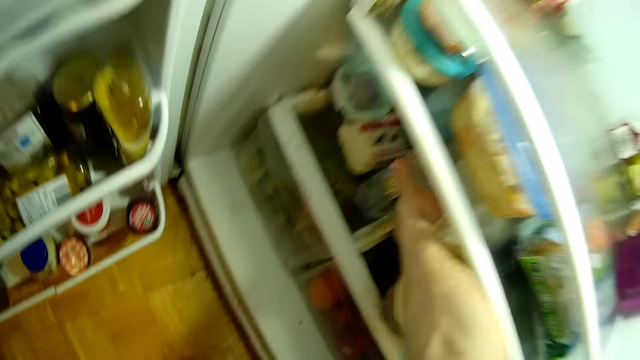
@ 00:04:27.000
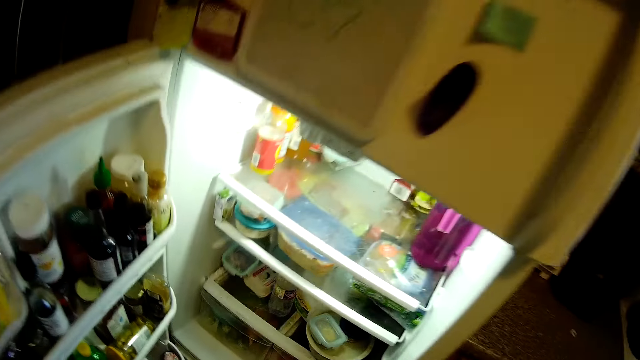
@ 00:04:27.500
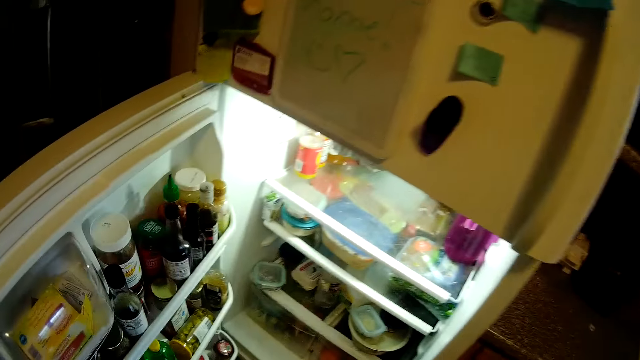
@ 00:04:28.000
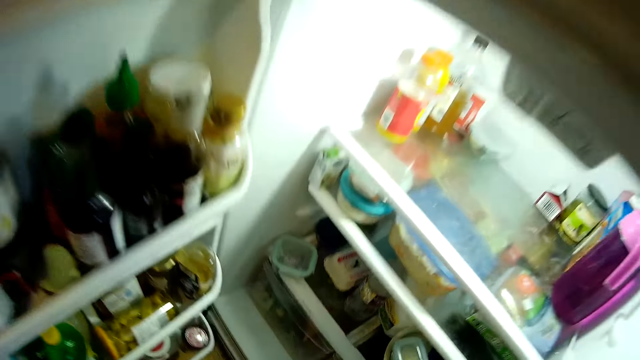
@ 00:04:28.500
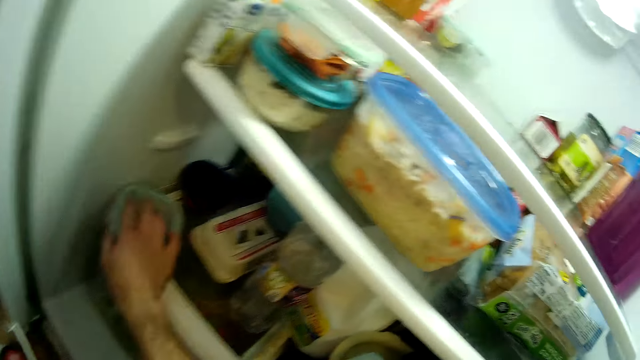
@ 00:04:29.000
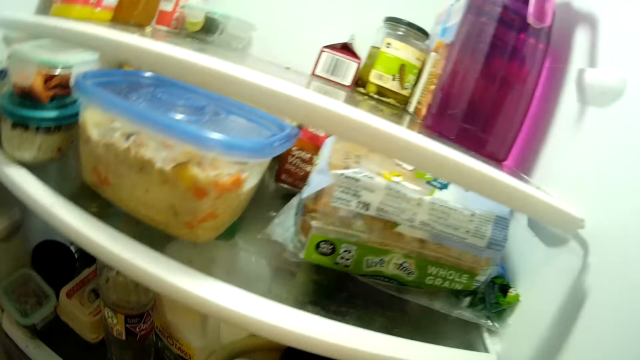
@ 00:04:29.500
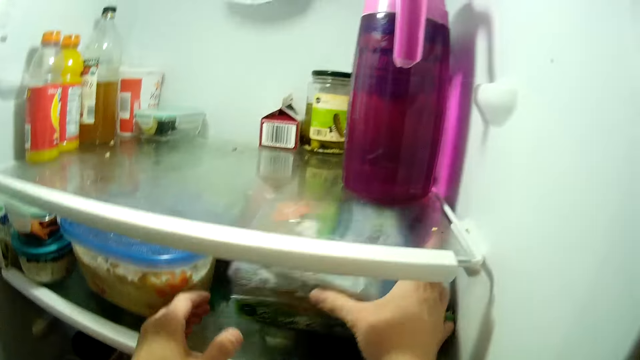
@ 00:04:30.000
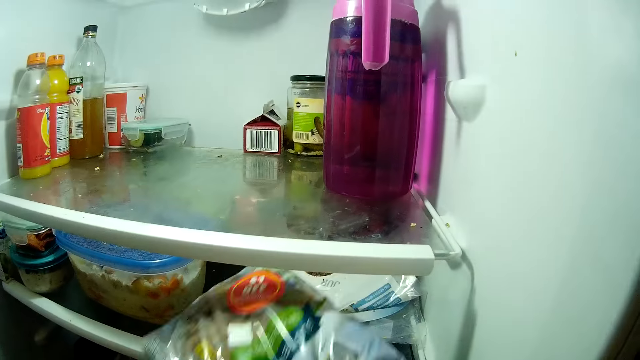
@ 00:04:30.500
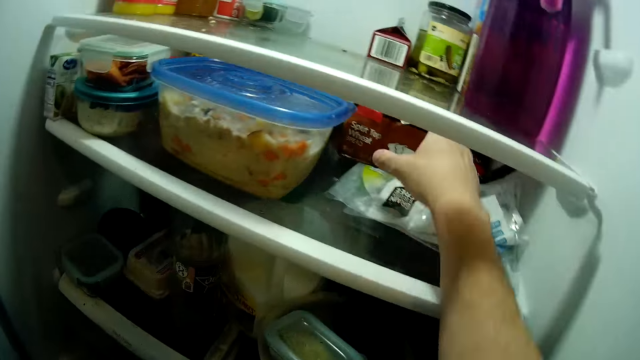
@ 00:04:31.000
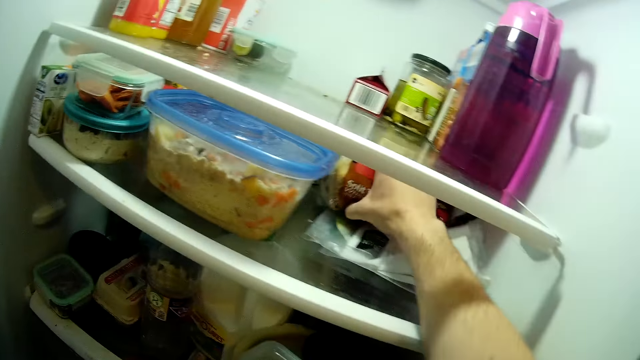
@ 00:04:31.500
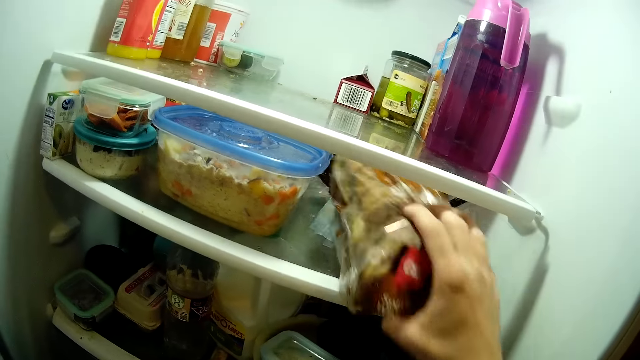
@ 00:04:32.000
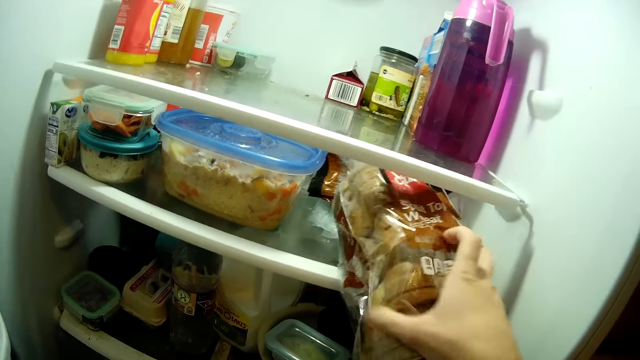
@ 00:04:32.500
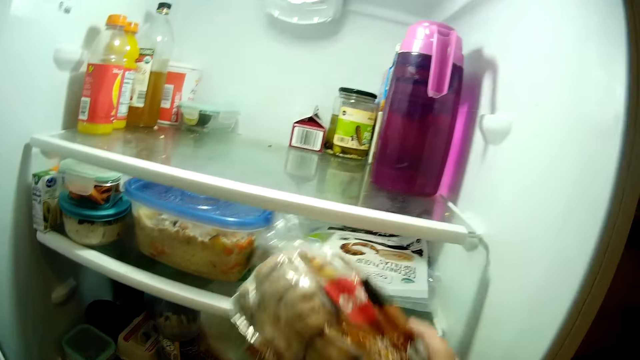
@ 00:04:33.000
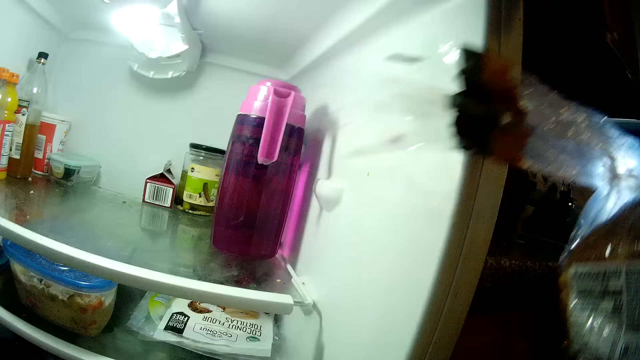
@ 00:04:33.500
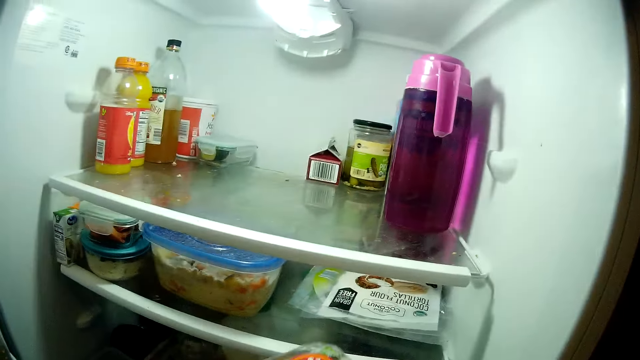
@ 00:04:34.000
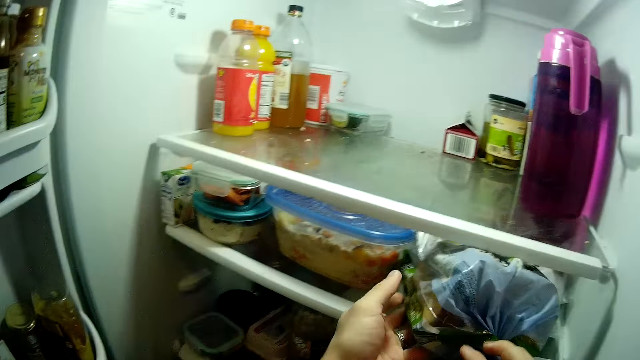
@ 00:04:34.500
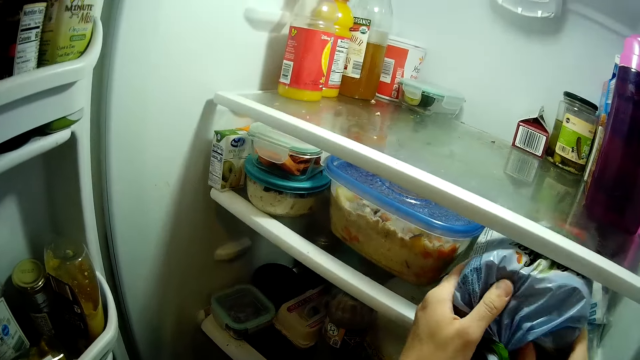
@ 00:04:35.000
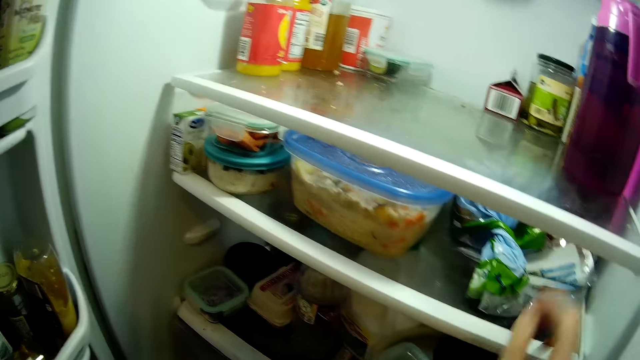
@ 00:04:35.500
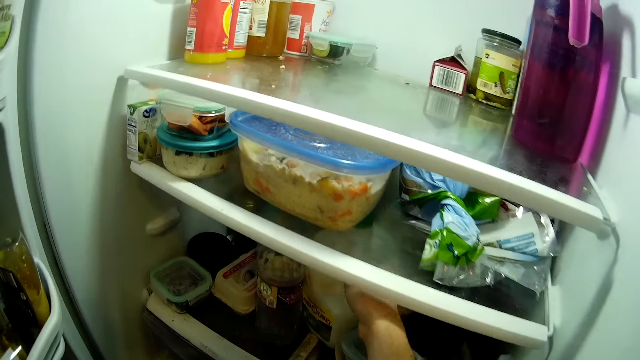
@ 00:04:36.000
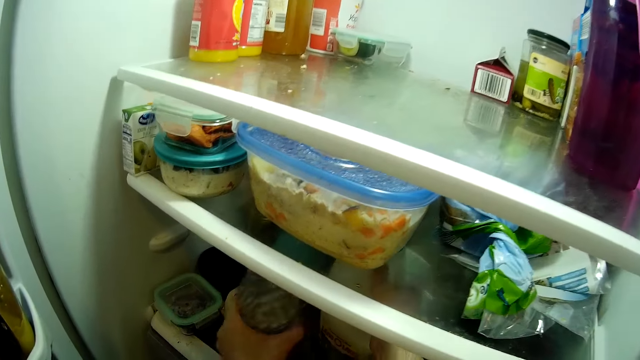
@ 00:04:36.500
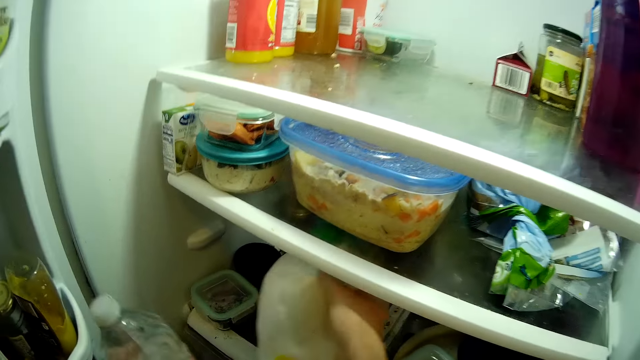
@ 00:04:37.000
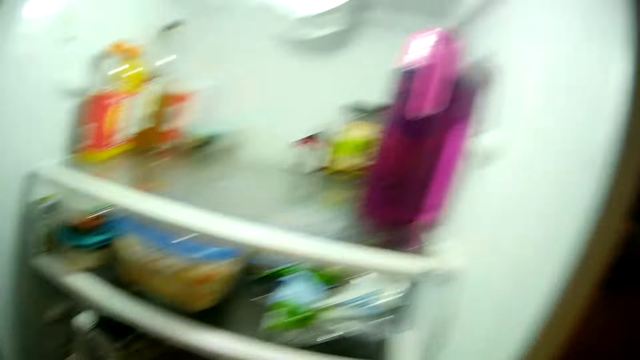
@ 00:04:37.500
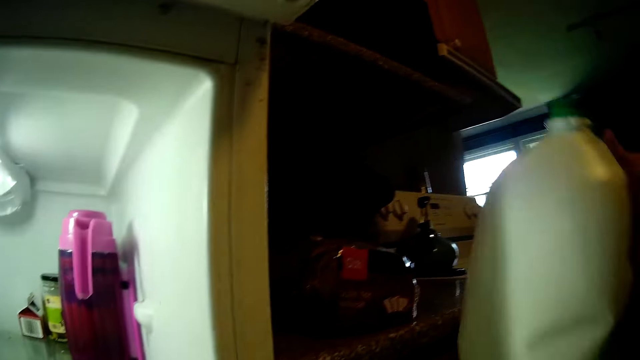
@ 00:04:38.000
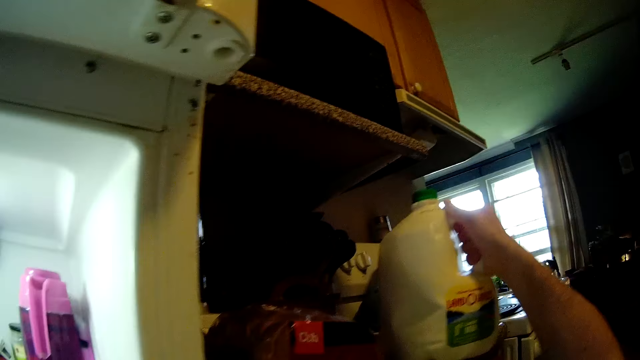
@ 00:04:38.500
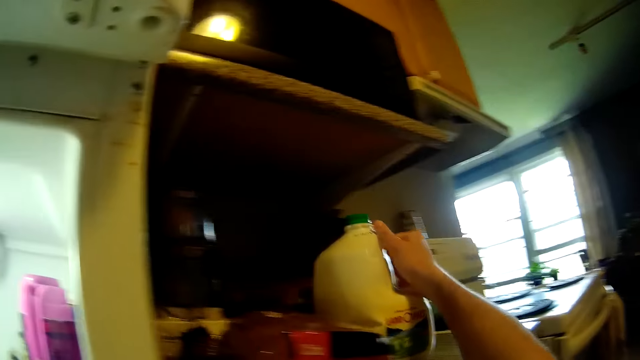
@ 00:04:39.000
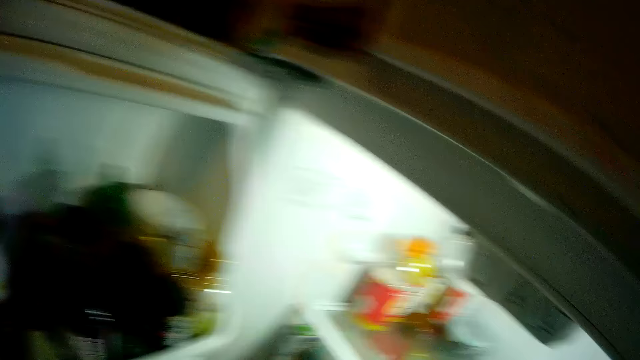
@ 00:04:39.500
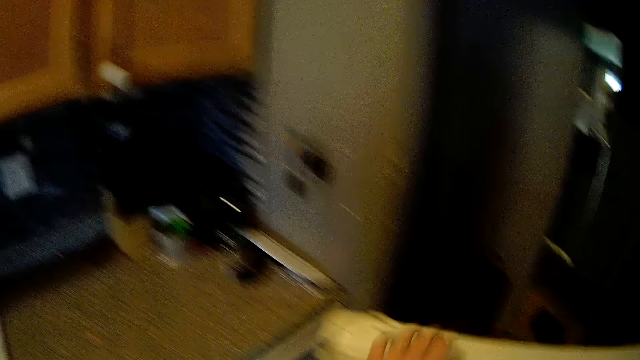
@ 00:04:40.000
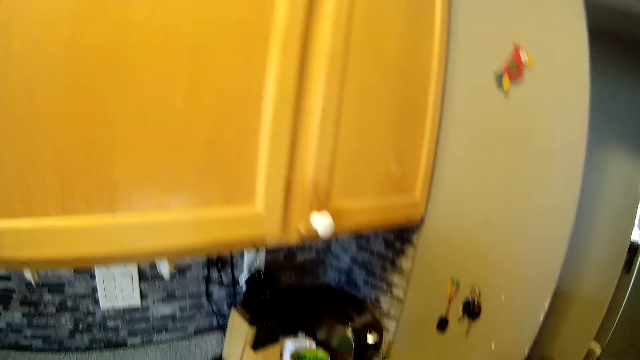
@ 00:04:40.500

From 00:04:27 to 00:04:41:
The camera wearer puts the bottle inside the fridge with his right hand. He adjusts a container inside the fridge with his right hand. He picks the bowl. He removes a bread from the fridge with both hands. He removes the bread from the fridge with his right hand. He returns the bread into the fridge with both hands. He picks the bottle in the fridge with his left hand. He picks a bottle of milk in the fridge with his right hand. He drops the bottle of milk on the cabinet with his right hand.

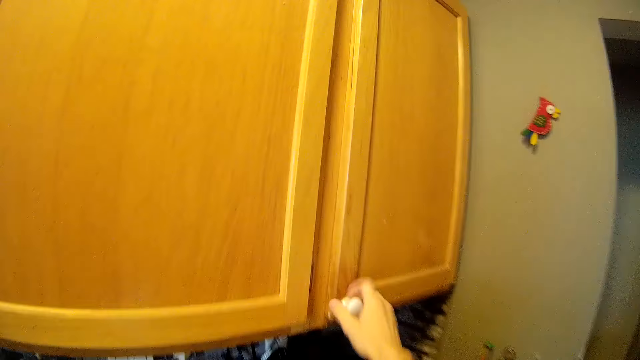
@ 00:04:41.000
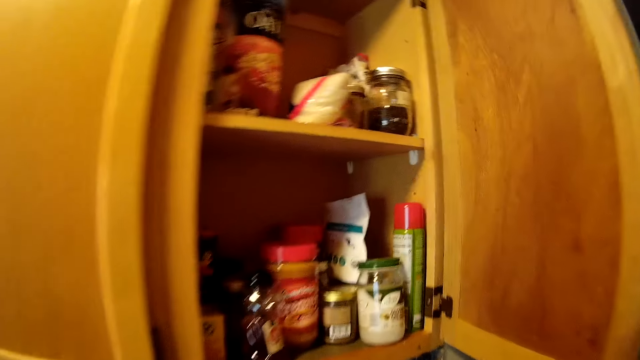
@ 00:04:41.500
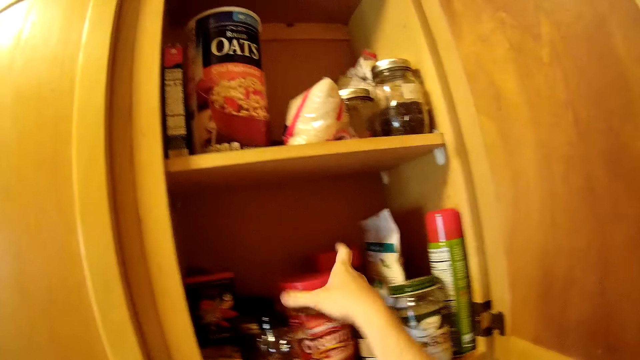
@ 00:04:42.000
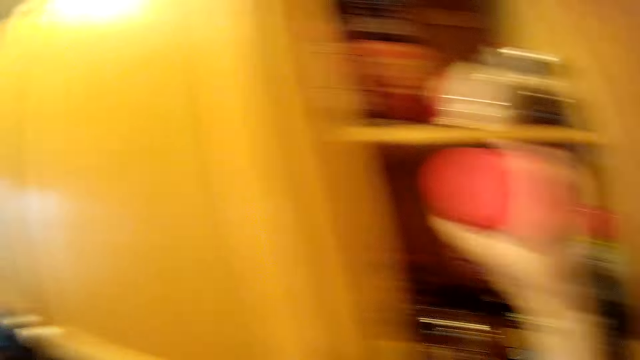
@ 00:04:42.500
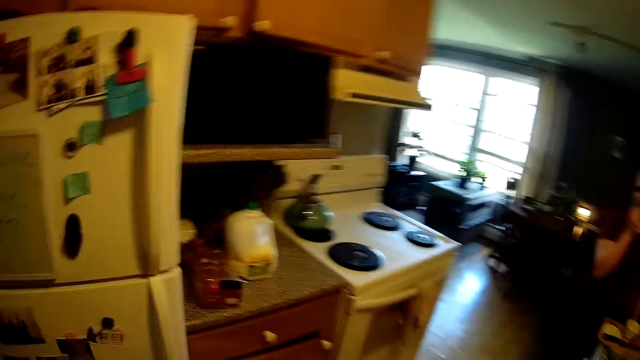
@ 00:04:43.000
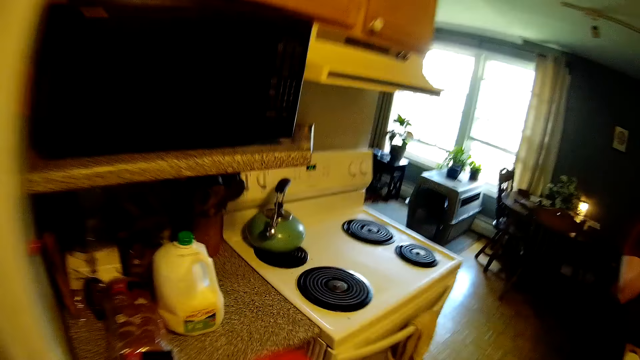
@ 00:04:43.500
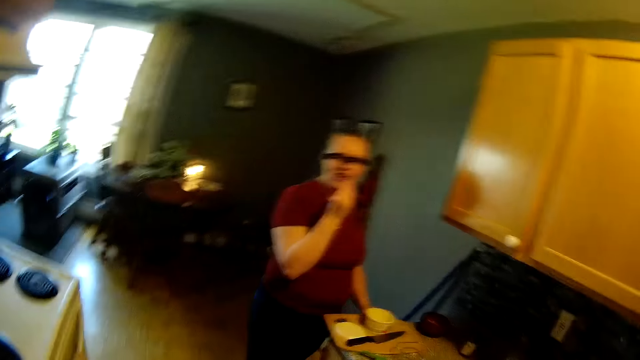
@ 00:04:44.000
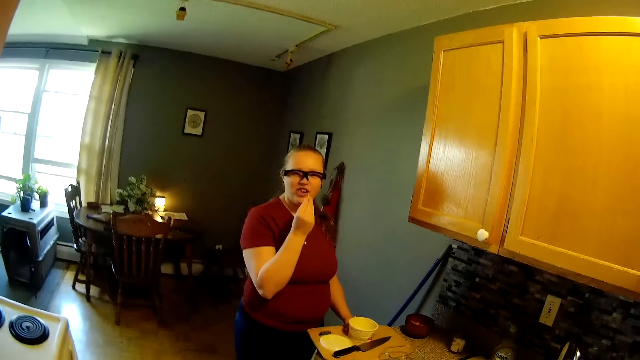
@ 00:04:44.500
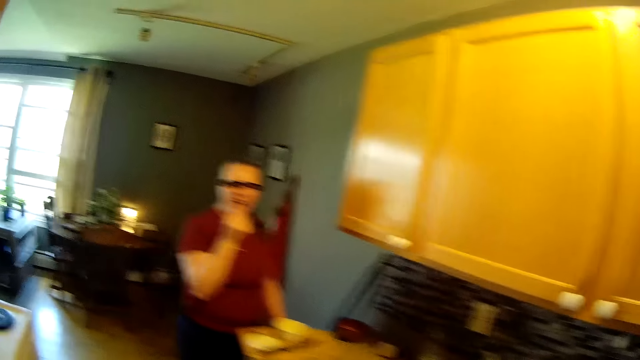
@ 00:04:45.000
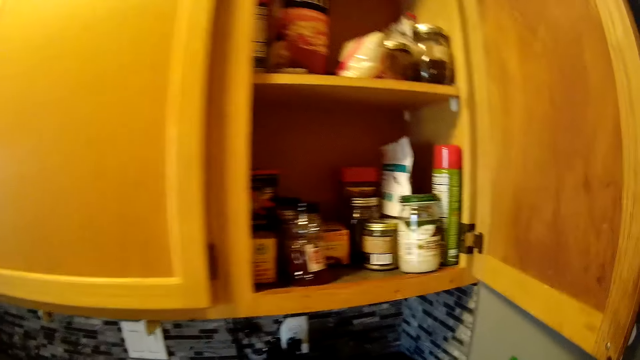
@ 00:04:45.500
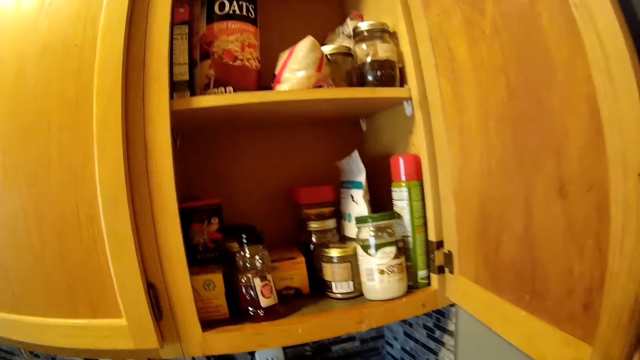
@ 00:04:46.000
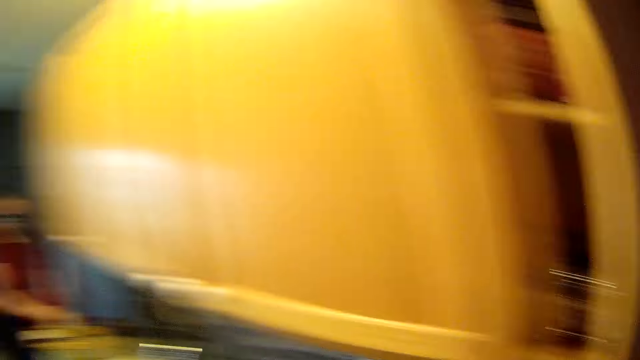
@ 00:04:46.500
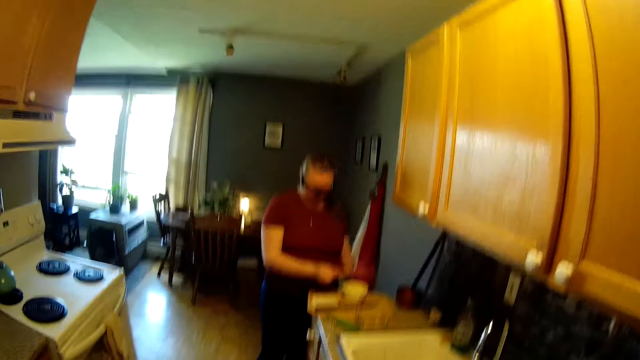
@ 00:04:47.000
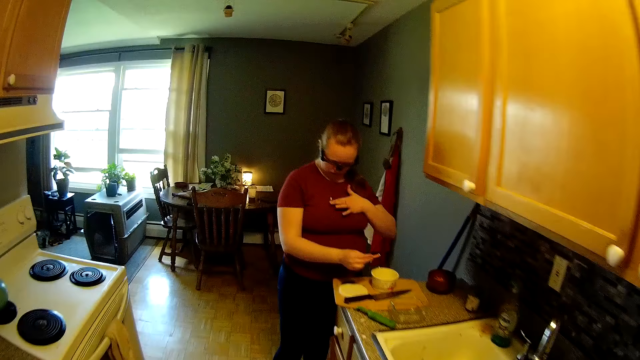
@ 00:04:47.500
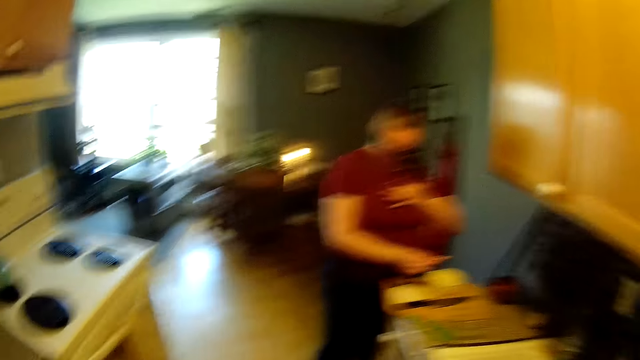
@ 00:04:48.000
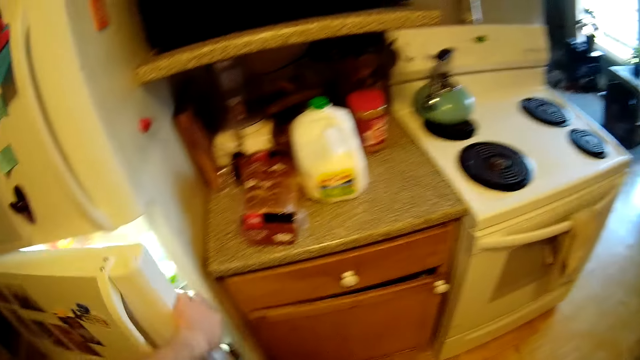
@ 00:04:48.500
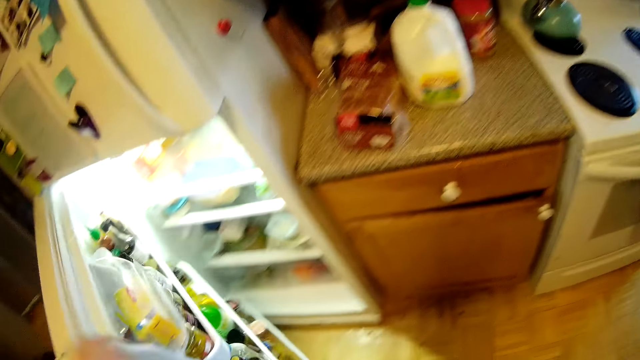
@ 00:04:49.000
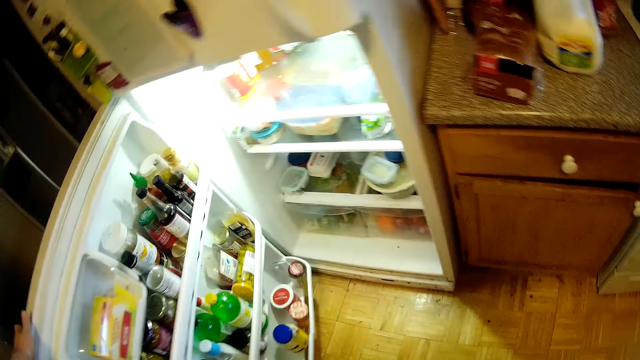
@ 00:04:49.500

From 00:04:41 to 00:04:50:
The camera wearer looks in the room. He opens the cupboard with his right hand. He removes a peanut butter from the cupboard with his right hand. He interacts with the woman. He walks in the room. He drops the peanut butter on the cabinet with his left hand. He closes the cupboard with his right hand. Another woman touches her chest with her left hand. She holds an ice cream spoon with her right hand. The camera wearer looks around. He opens the refrigerator with his left hand.
